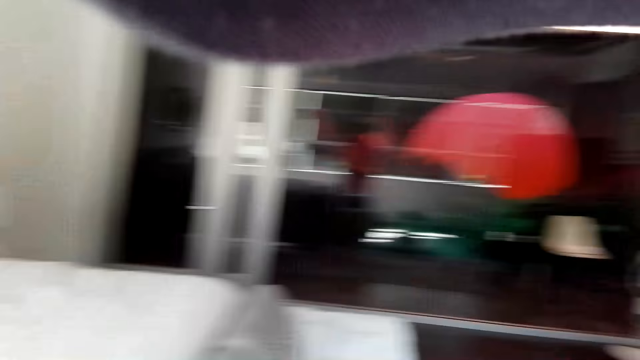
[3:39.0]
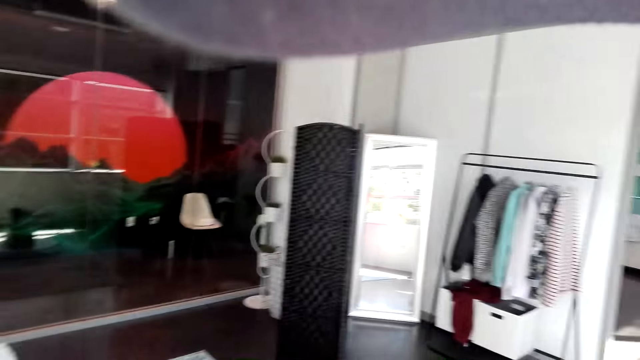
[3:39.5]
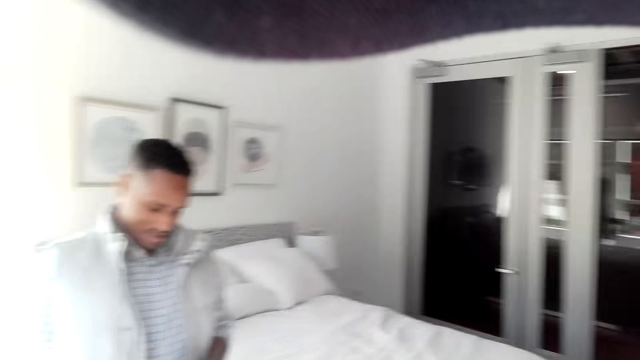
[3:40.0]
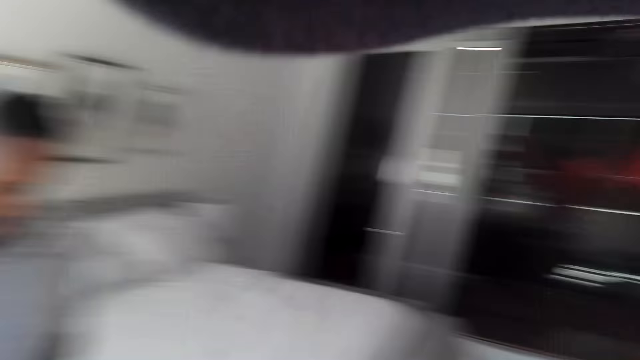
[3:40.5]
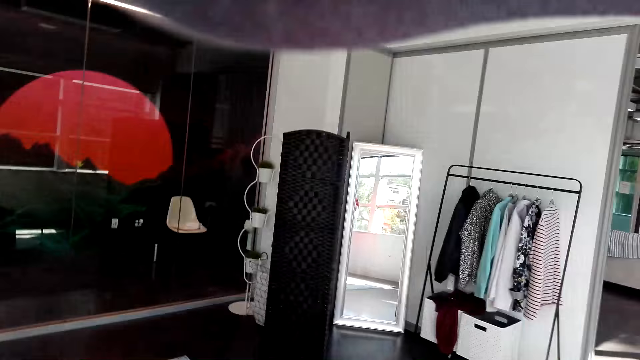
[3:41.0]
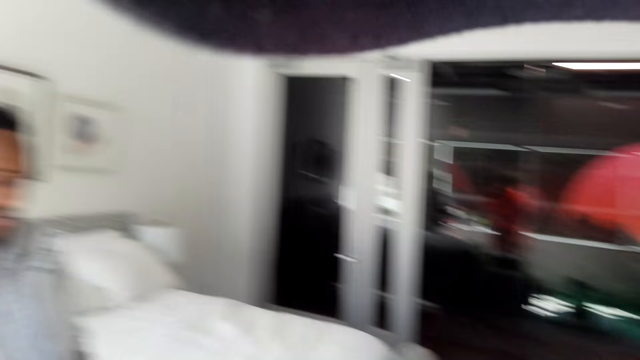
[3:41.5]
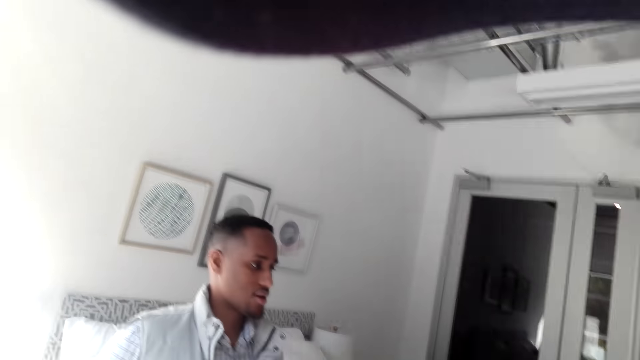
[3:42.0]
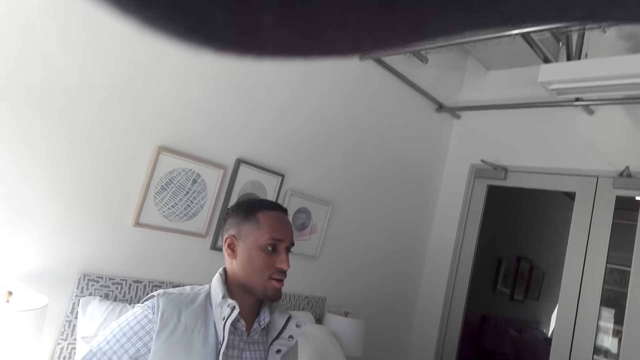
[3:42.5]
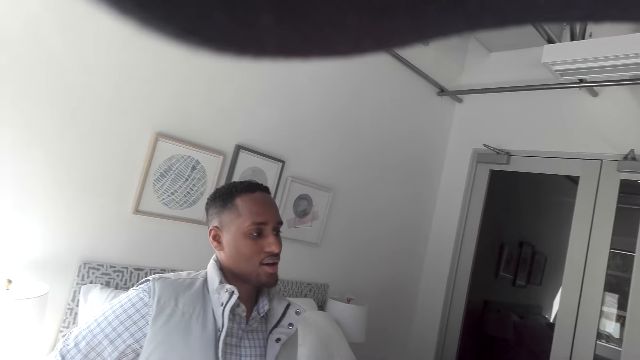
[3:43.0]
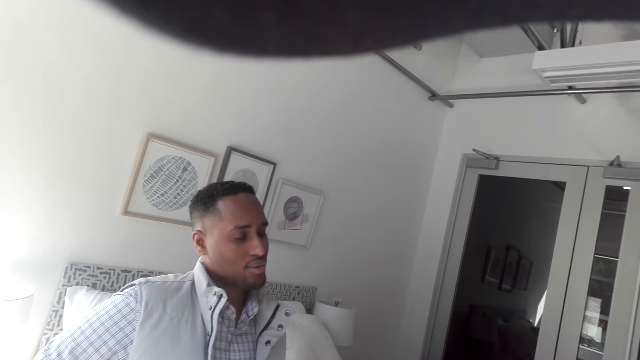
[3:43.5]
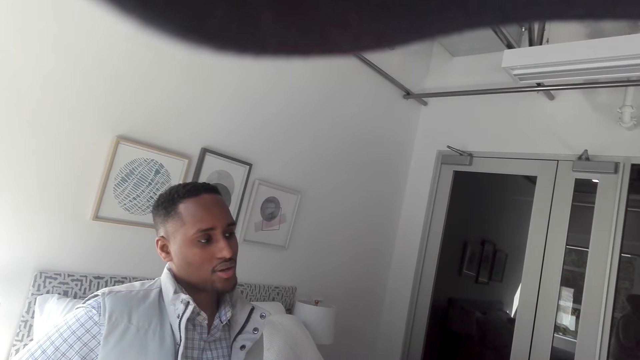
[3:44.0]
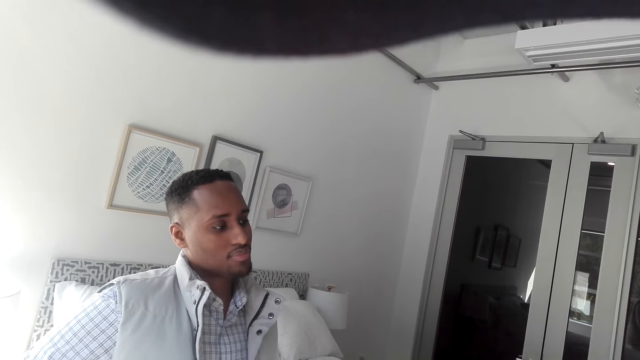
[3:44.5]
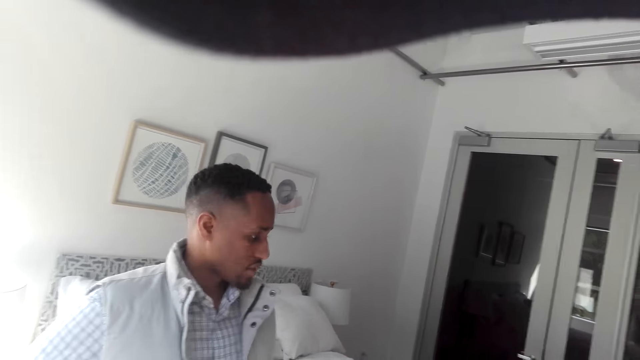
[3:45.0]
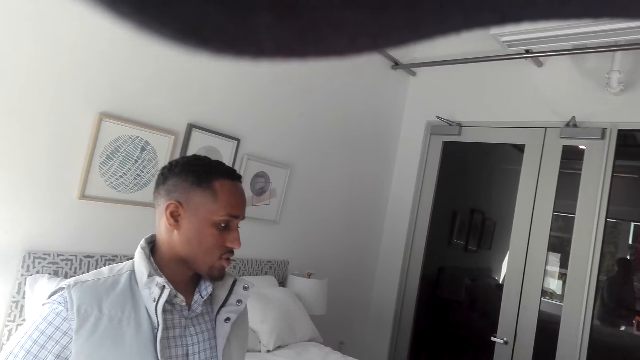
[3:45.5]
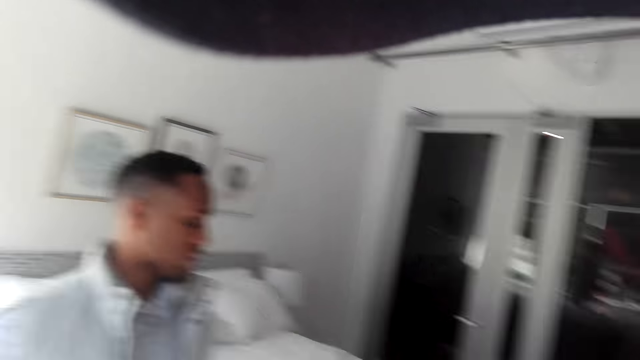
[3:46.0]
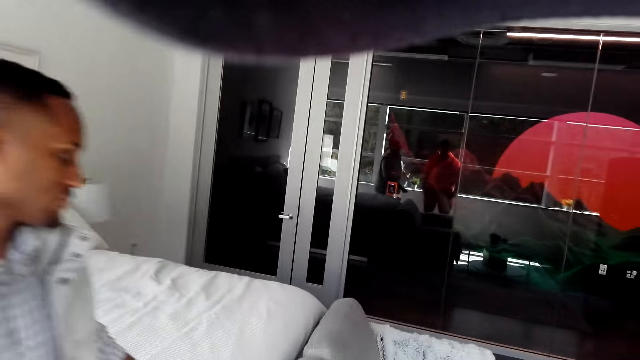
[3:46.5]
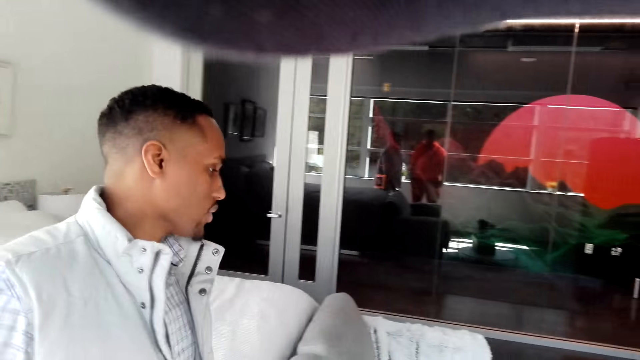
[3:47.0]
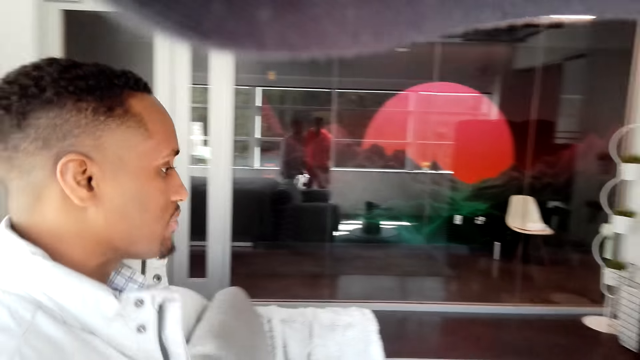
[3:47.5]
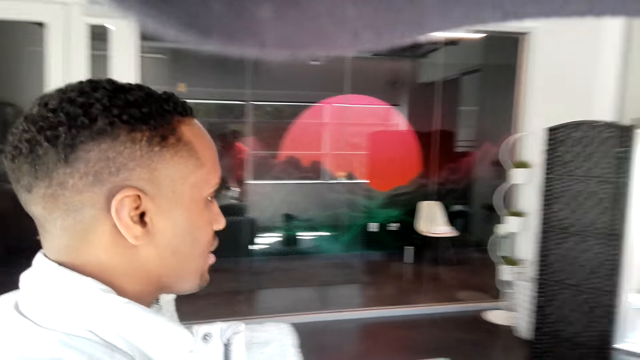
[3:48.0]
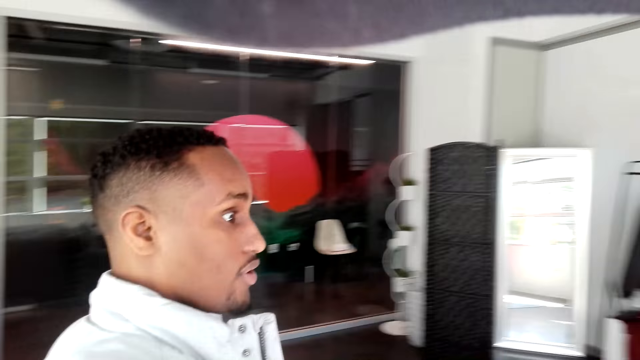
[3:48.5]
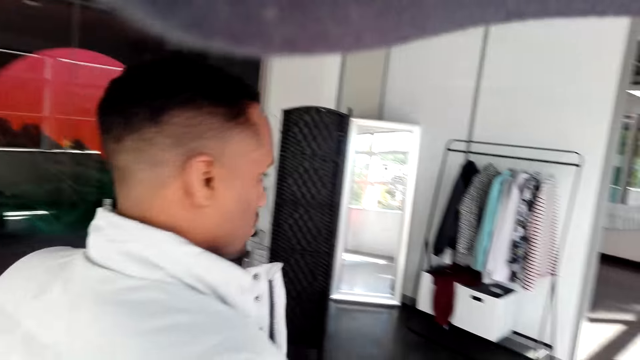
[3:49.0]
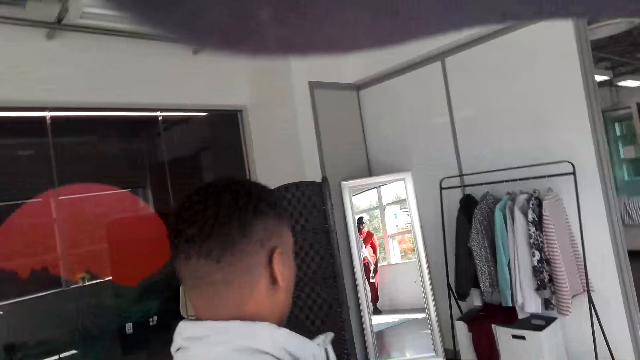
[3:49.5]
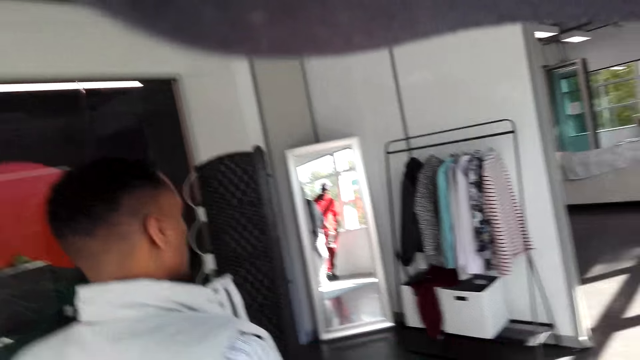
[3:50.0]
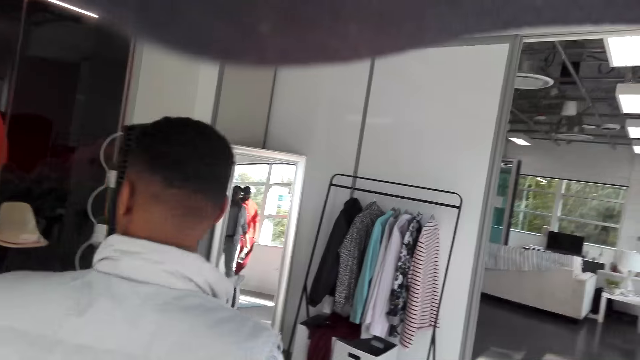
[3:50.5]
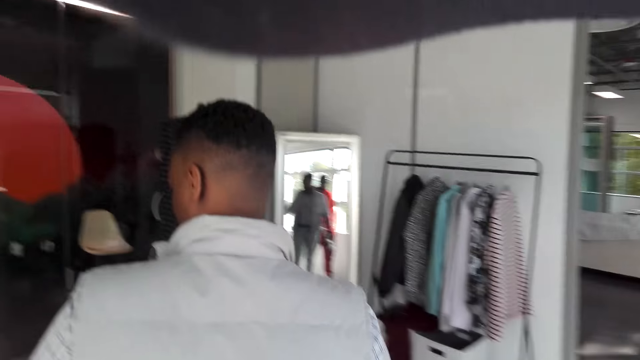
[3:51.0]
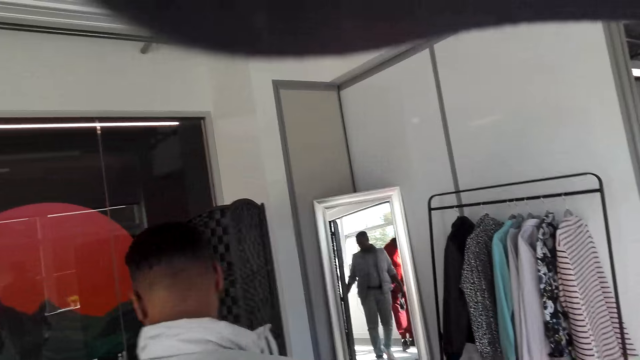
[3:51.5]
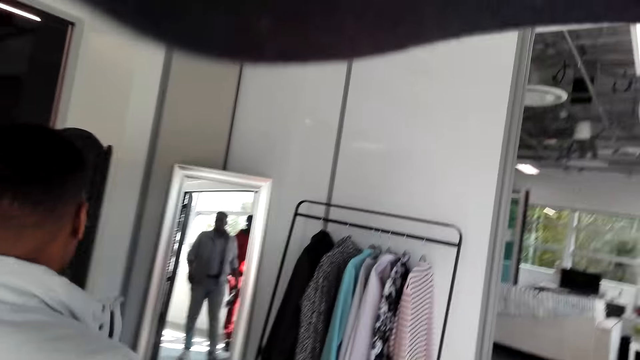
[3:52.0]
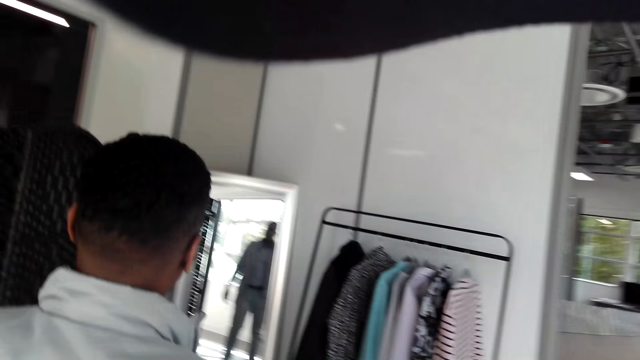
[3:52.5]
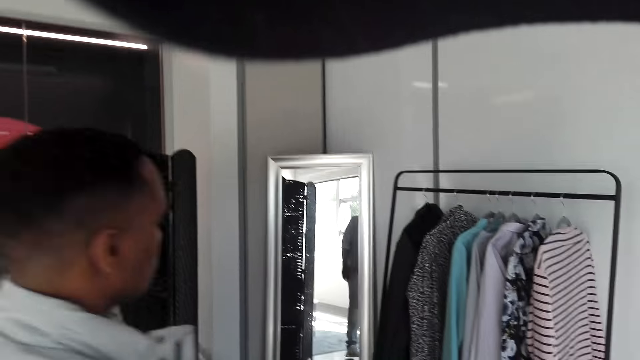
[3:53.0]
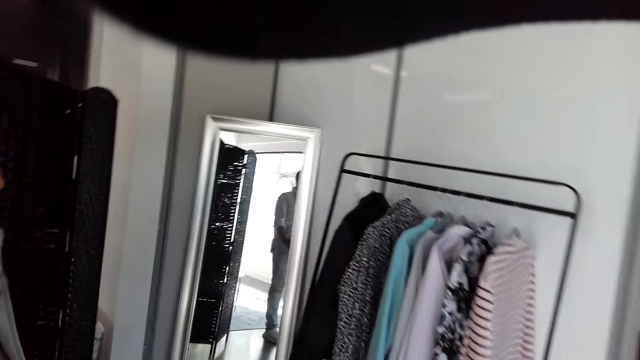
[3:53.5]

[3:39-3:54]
The camera wearer talks with a man. The man talks with the camera wearer. The man walks around. The camera wearer looks around. They move around the room.

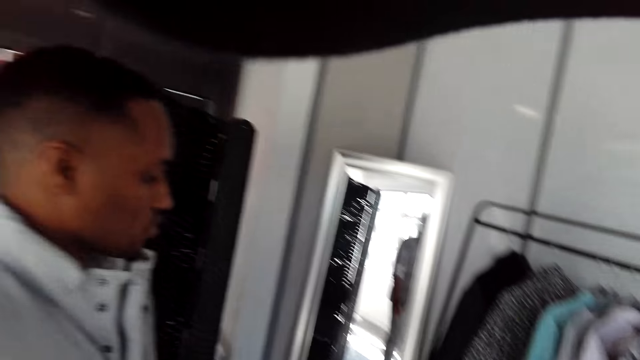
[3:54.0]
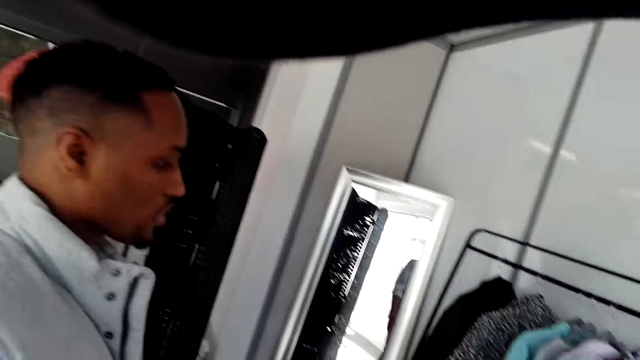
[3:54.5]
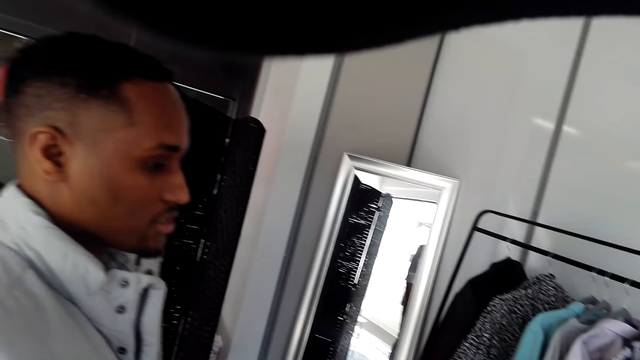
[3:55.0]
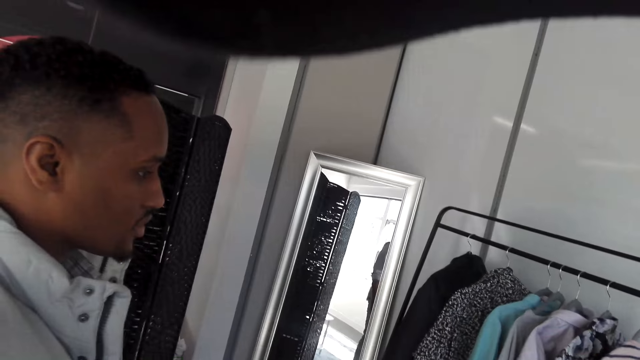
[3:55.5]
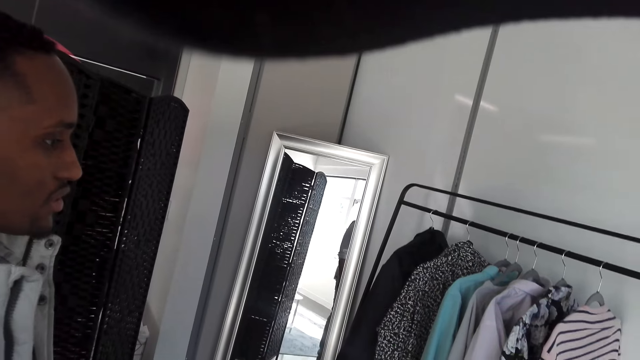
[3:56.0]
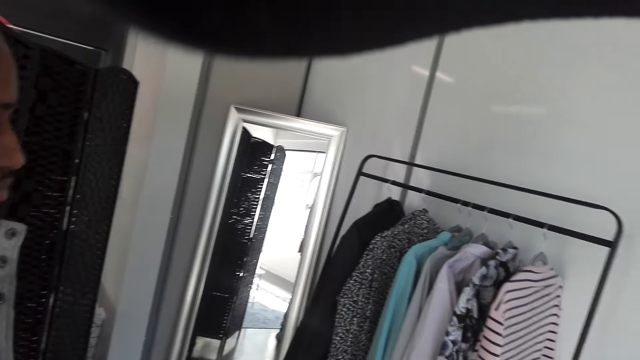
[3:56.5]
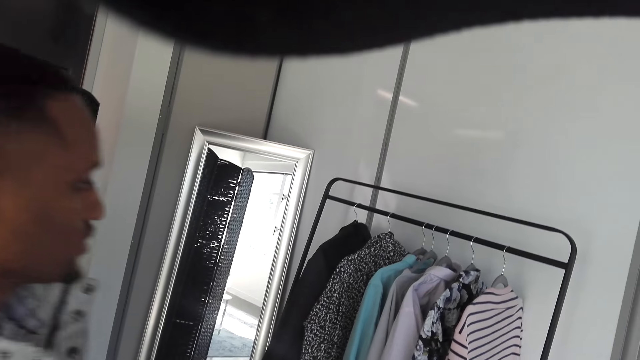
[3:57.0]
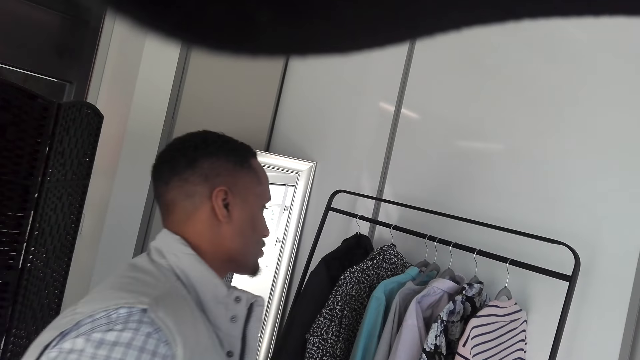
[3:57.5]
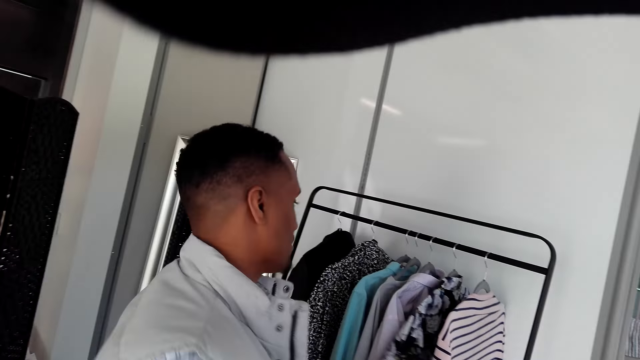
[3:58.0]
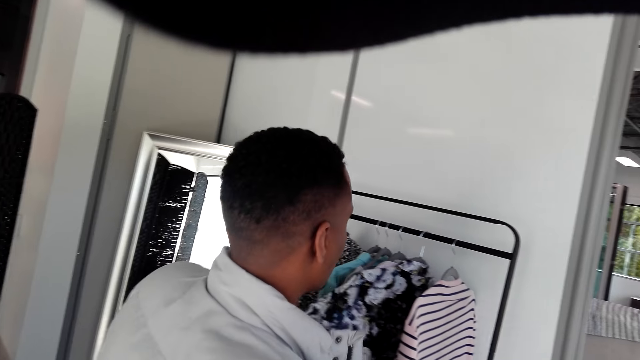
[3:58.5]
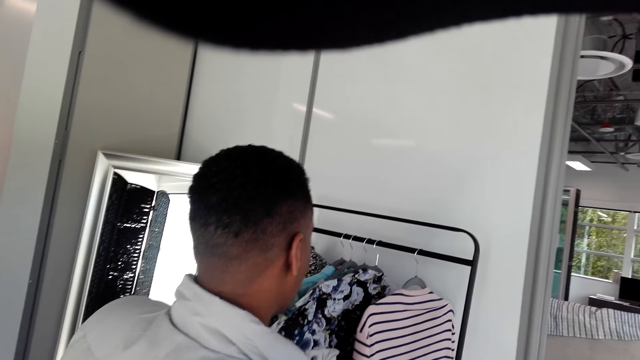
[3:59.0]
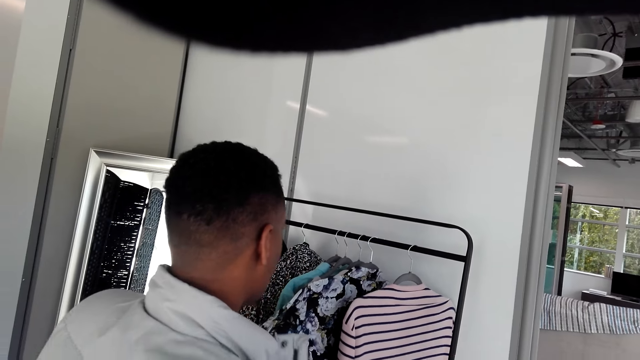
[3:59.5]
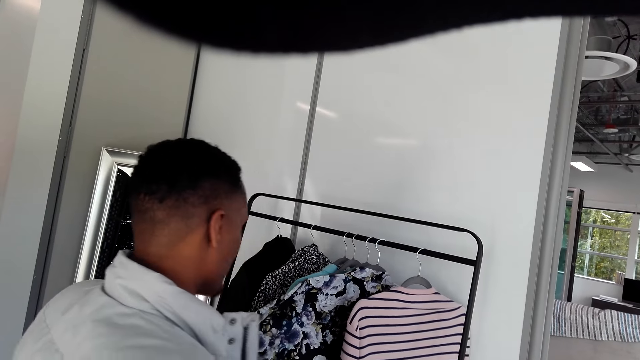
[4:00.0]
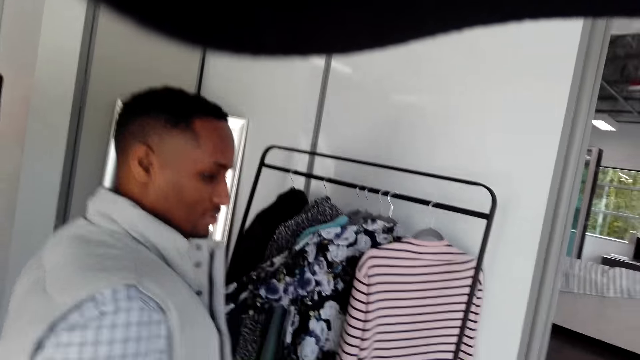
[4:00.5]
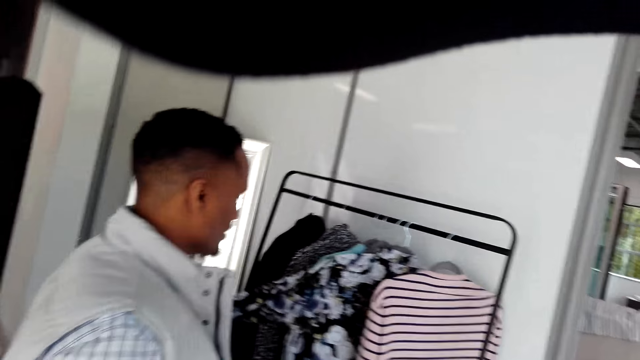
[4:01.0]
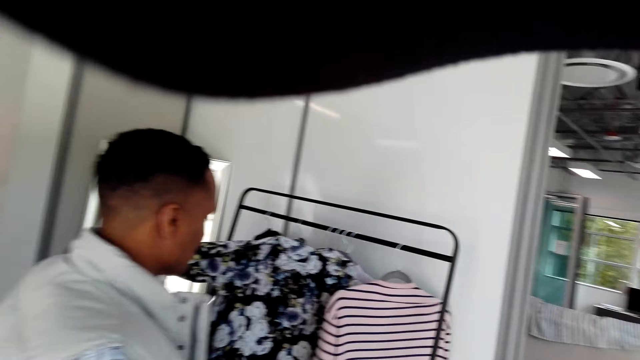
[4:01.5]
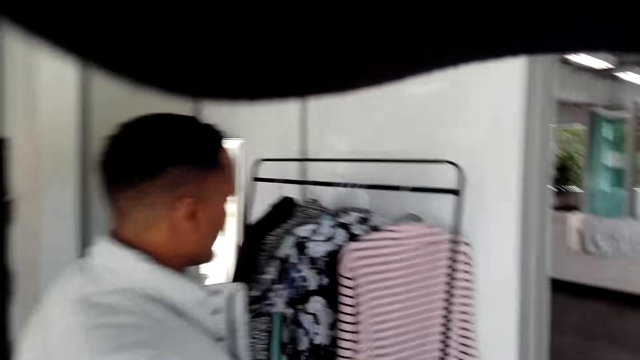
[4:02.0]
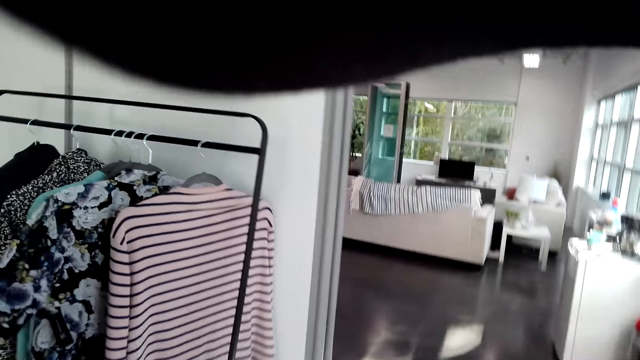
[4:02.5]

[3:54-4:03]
A man talks with the camera wearer. The man touches clothes on the hanger.
